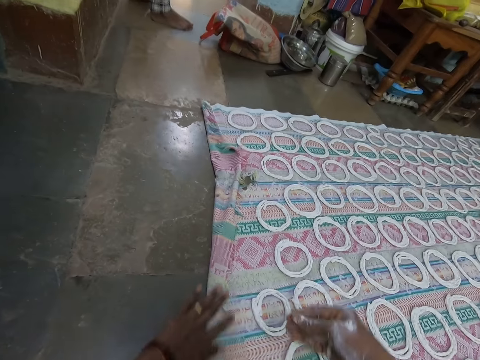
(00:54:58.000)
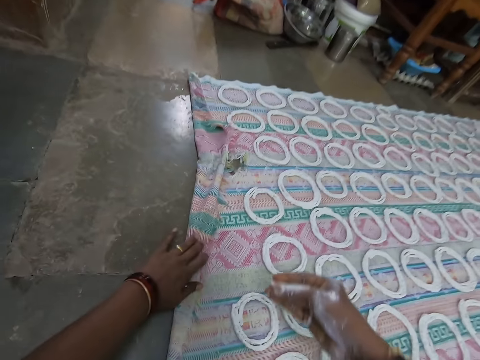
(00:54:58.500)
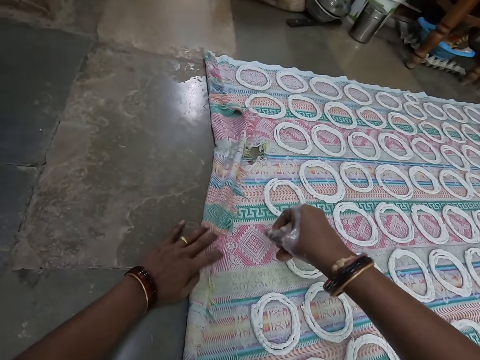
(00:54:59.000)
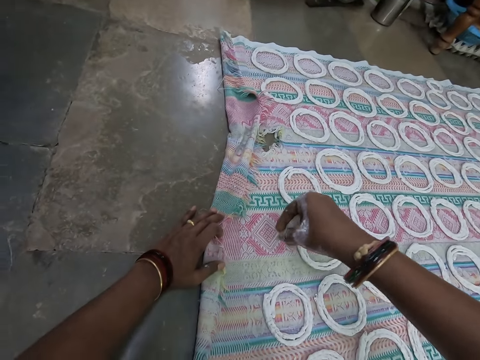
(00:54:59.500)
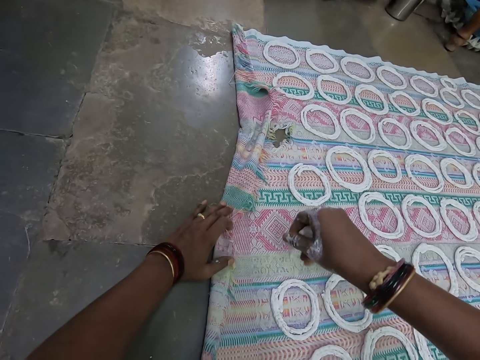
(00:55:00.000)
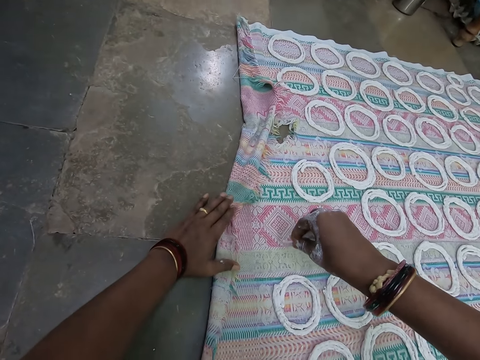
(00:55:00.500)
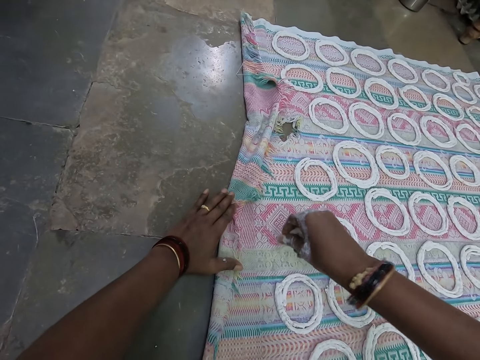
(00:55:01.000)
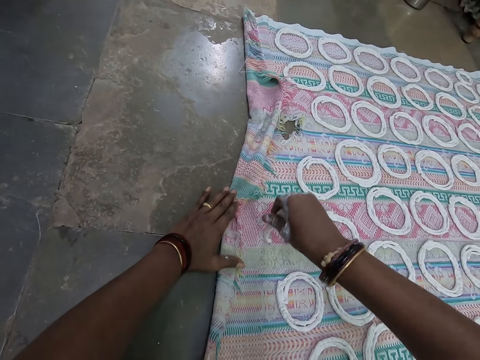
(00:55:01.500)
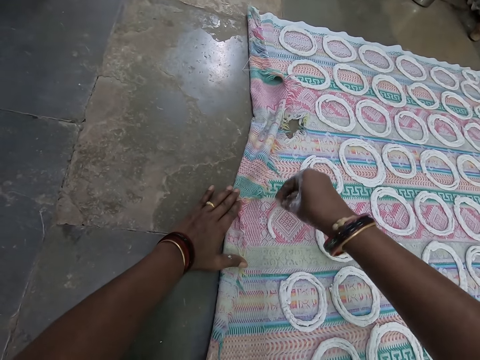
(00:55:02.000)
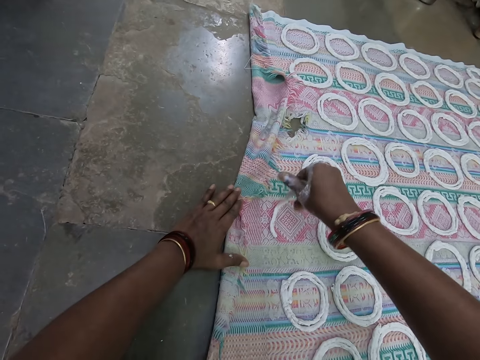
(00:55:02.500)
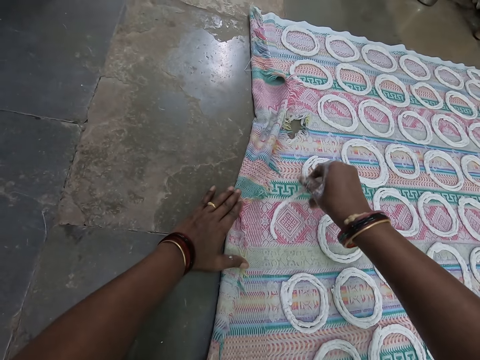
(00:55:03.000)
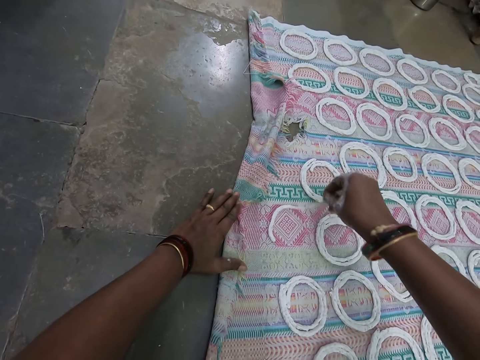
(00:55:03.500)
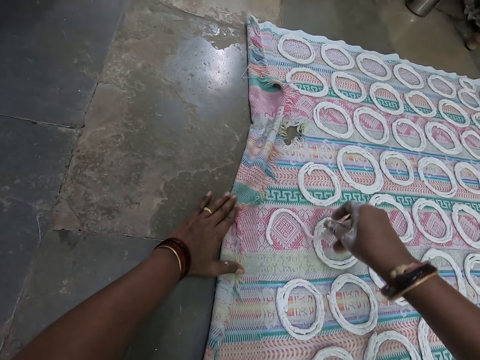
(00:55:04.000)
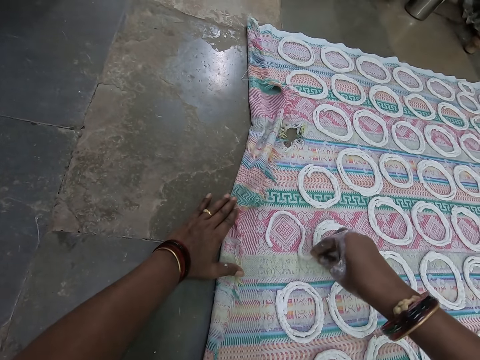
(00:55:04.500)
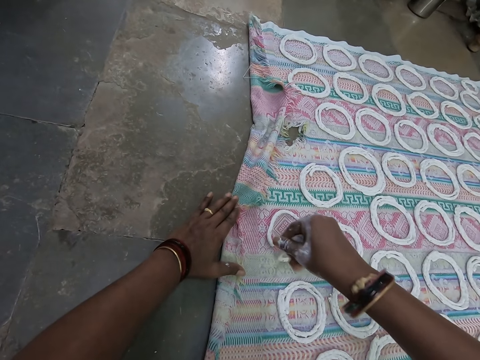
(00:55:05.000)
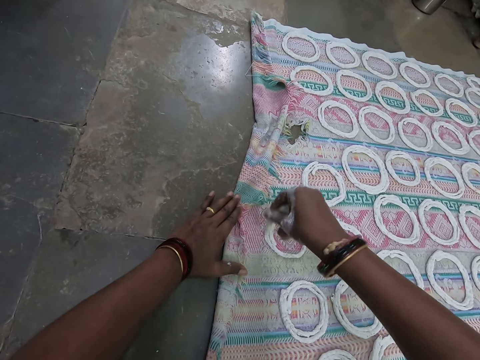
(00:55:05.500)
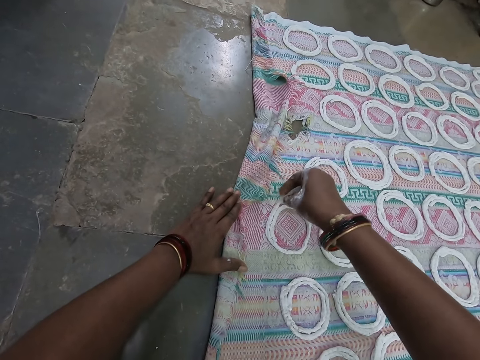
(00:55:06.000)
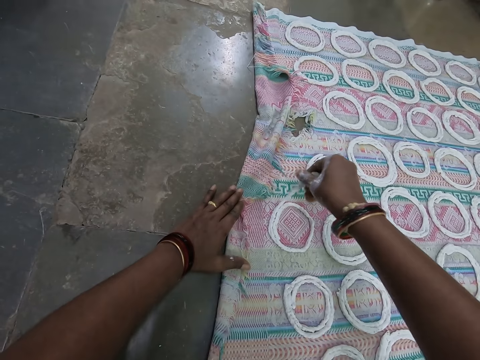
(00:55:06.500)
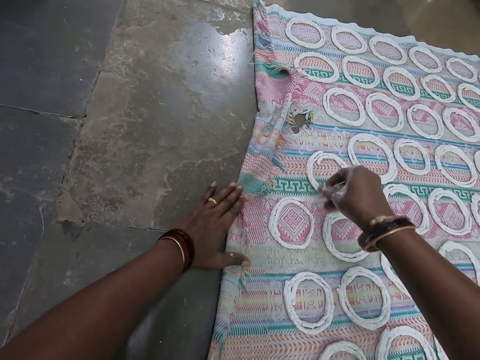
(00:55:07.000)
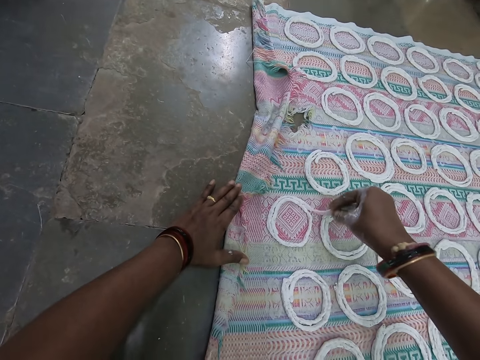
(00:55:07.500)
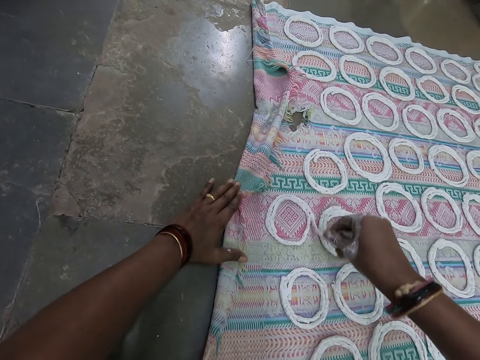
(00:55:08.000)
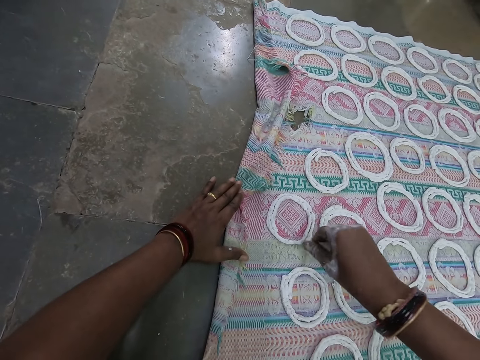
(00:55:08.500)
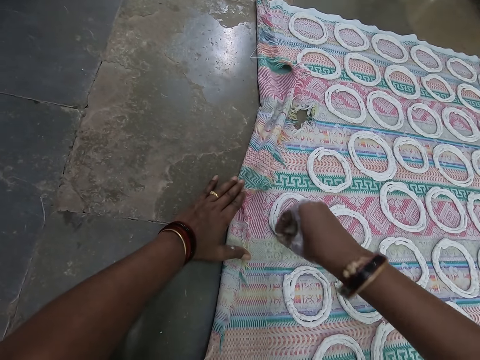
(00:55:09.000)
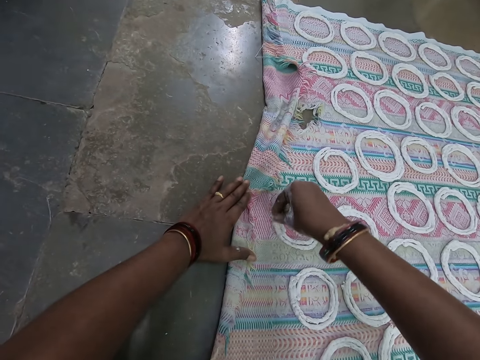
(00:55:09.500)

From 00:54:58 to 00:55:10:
The camera wearer holds the cloth on the floor with his left hand. He squeezes rice paste in his right hand. He rolls the rice paste in his right hand on the cloth on the floor.

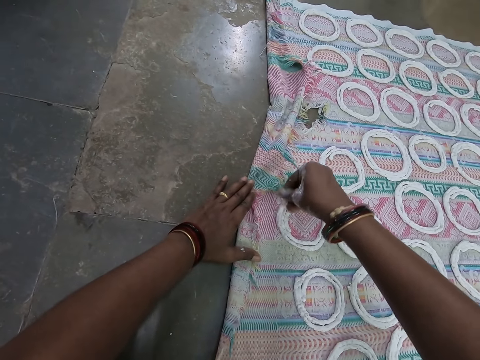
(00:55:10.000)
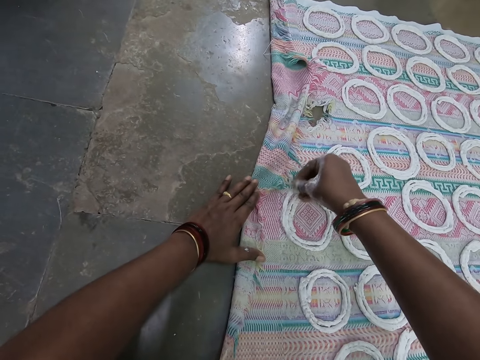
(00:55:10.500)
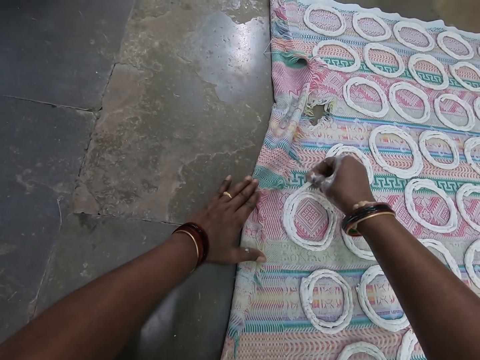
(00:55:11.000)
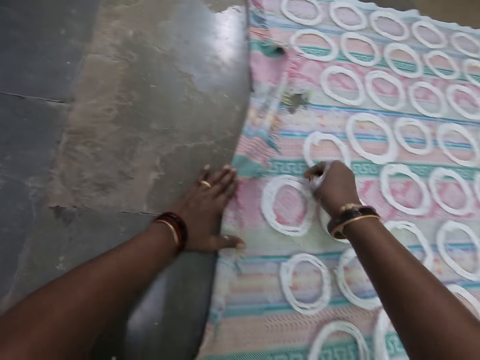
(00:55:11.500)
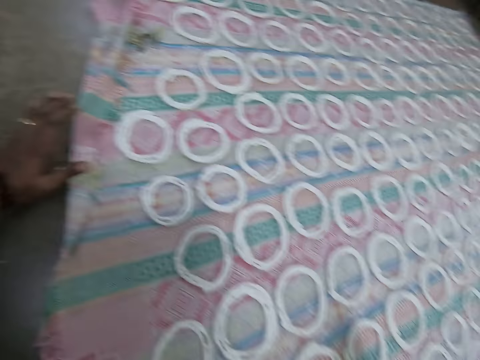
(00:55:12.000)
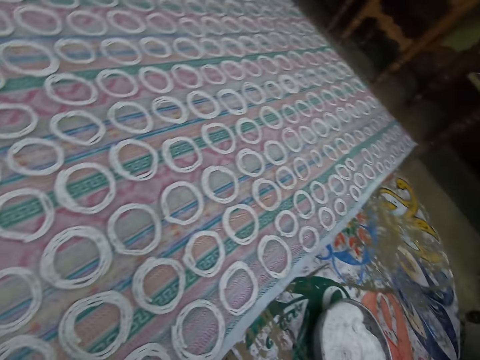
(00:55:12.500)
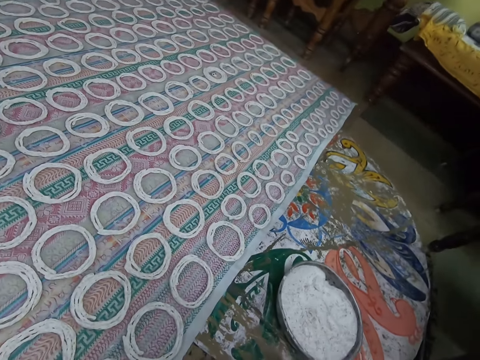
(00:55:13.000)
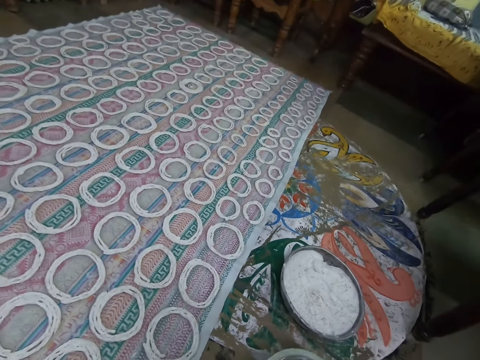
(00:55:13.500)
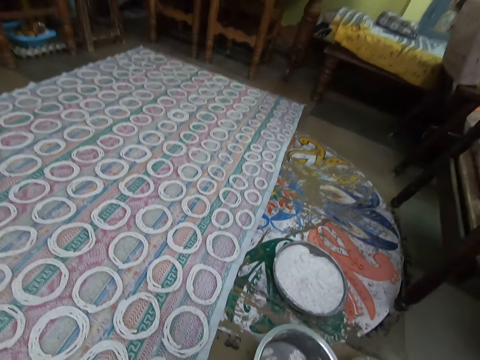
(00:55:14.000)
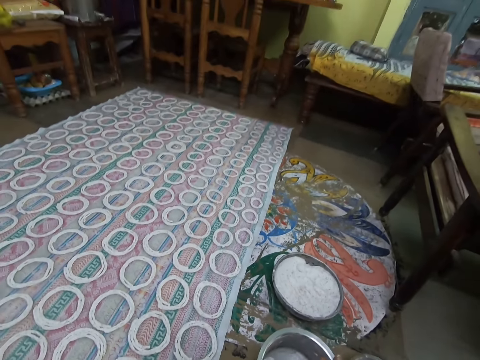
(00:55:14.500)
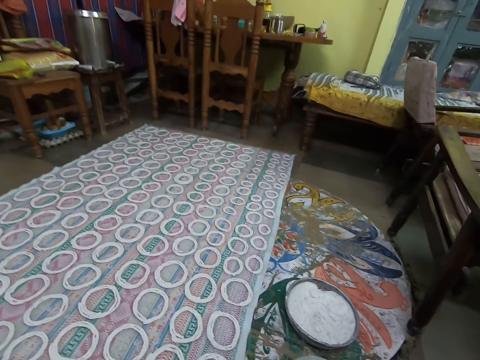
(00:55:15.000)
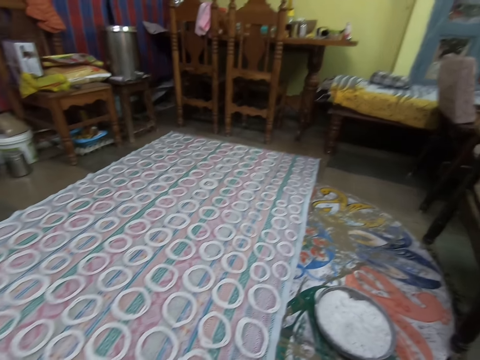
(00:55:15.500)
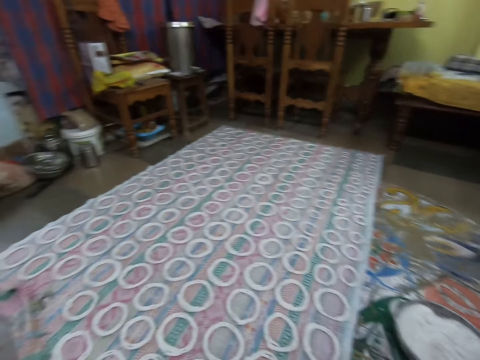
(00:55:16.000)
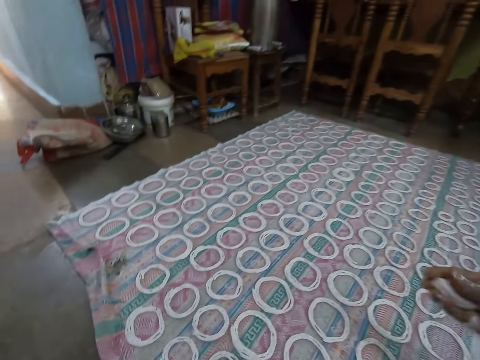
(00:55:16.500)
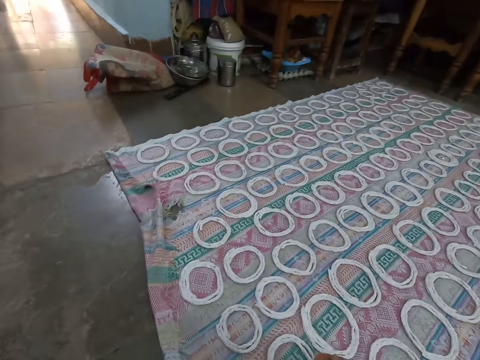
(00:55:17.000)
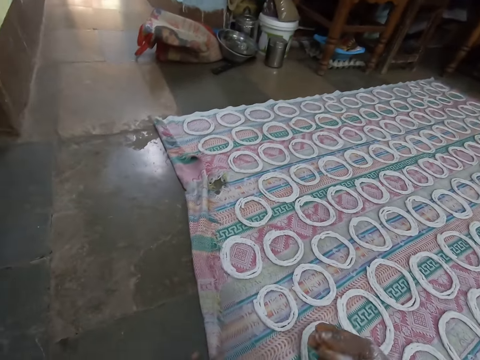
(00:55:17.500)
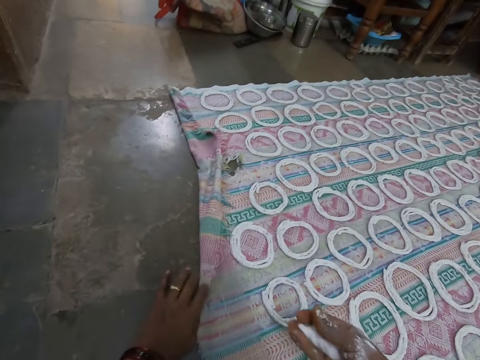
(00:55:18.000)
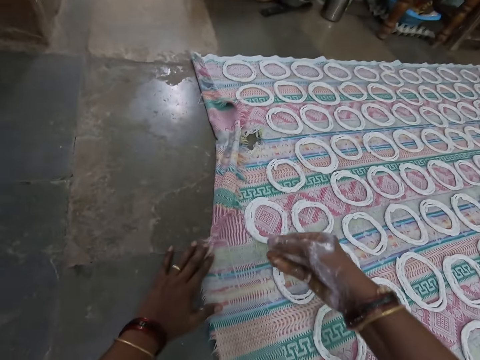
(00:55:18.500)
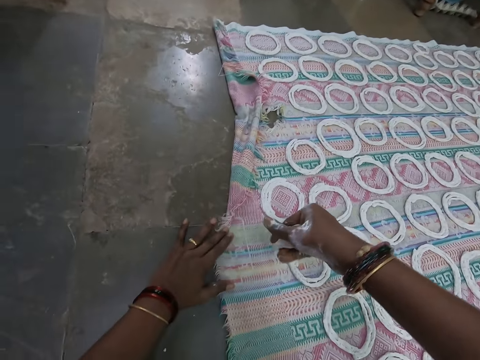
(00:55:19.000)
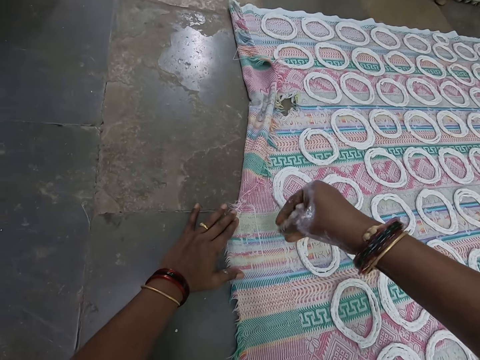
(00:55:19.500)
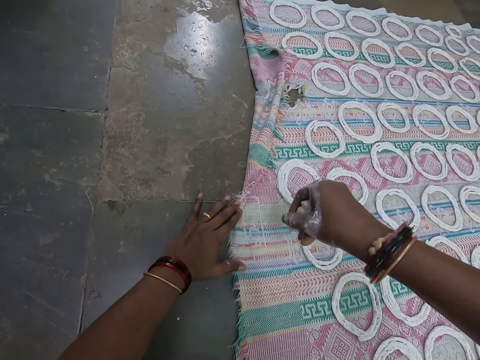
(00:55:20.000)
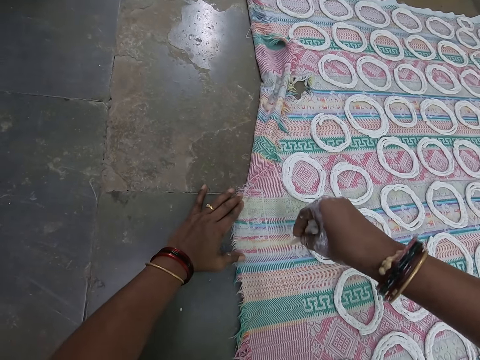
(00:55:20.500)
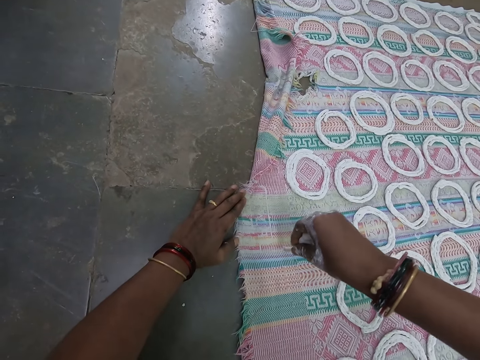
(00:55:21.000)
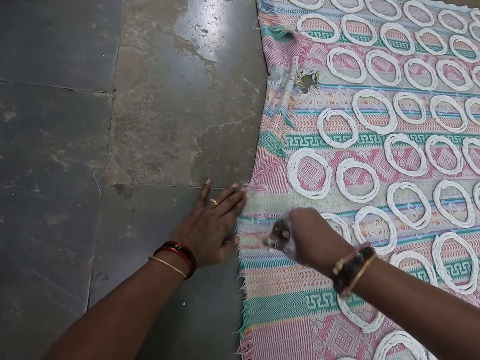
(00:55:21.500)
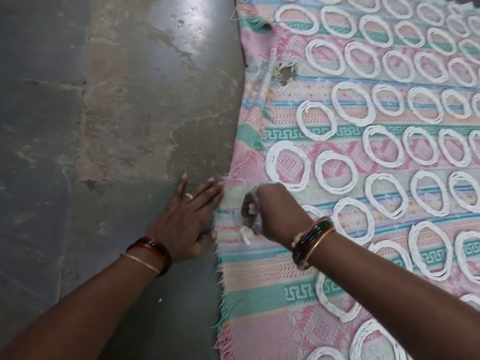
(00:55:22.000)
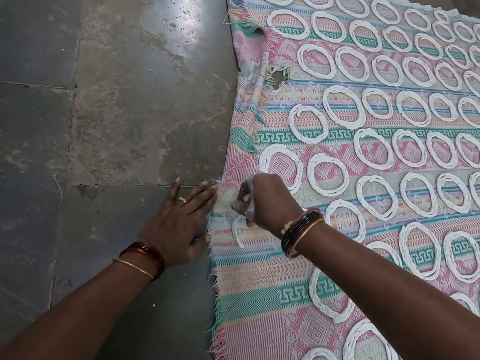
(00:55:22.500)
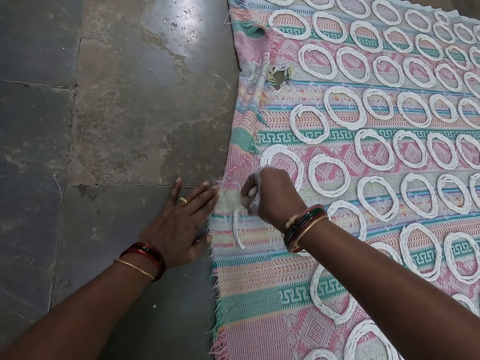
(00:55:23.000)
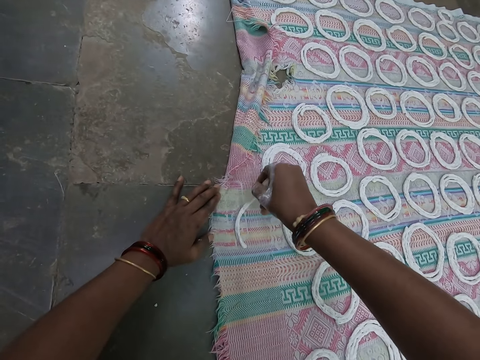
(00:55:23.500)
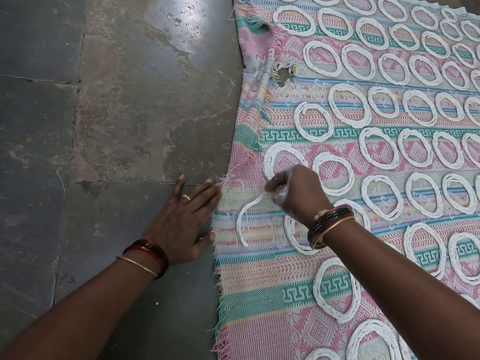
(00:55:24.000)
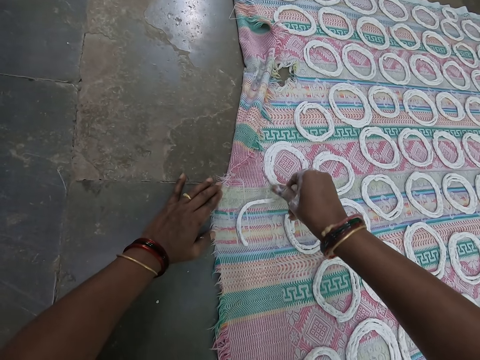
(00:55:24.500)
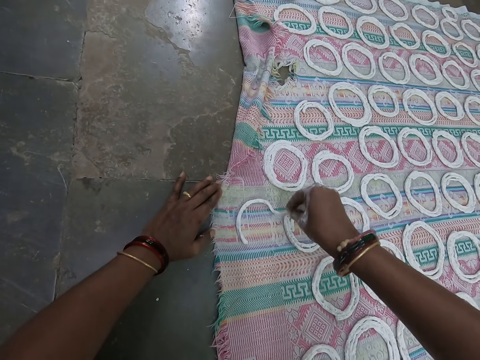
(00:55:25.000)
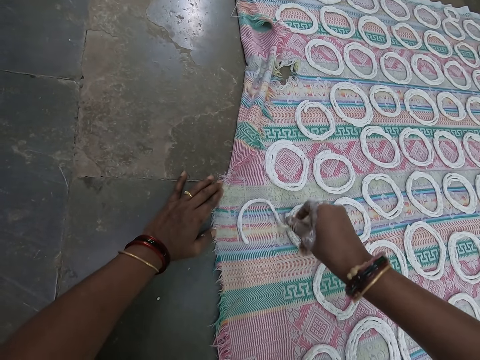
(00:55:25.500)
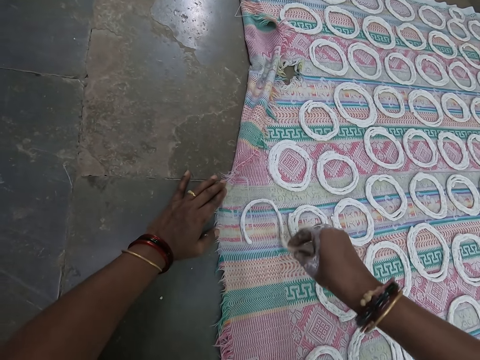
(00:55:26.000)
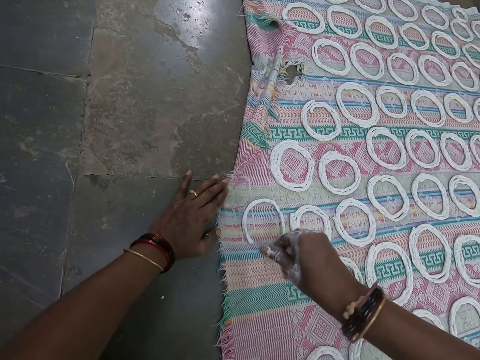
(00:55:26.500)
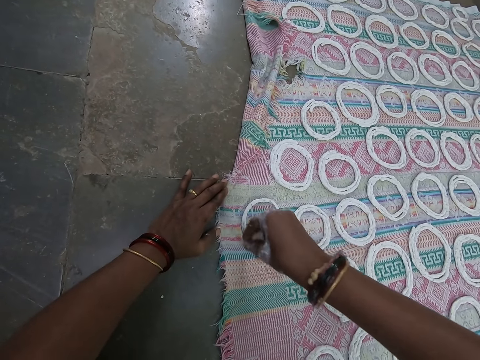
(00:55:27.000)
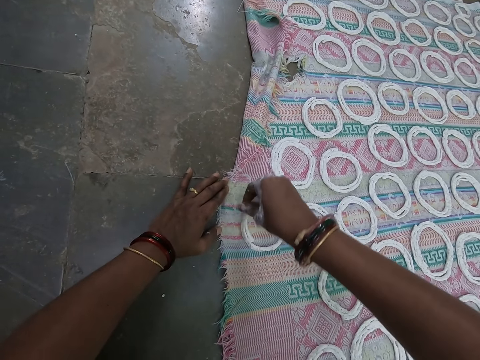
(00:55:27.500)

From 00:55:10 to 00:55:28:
The camera wearer packs rice paste from a bowl of rice paste on the table with his right hand. He stirs the bowl of rice paste on the table with his right hand. He holds a pot. He squeezes the rice paste in his right hand. He places his left hand on the cloth on the table. He rolls the rice paste in his right hand on the cloth on the floor.
